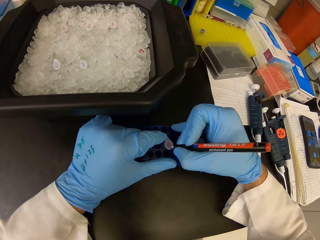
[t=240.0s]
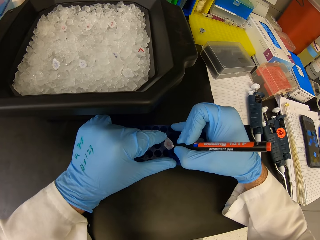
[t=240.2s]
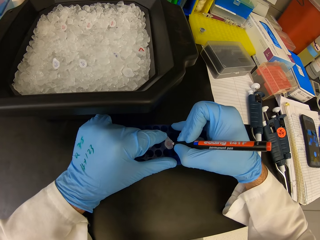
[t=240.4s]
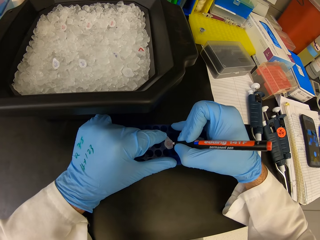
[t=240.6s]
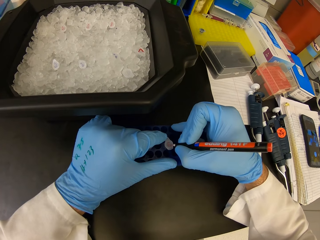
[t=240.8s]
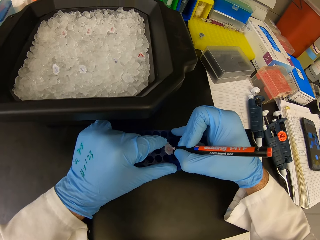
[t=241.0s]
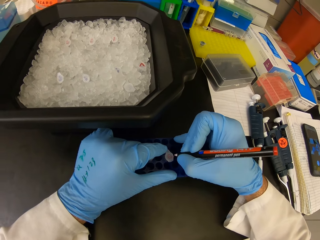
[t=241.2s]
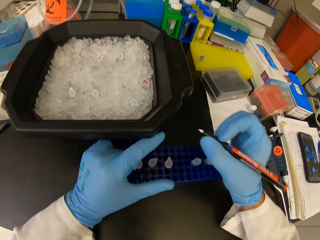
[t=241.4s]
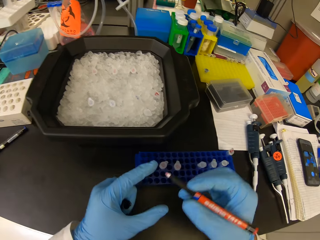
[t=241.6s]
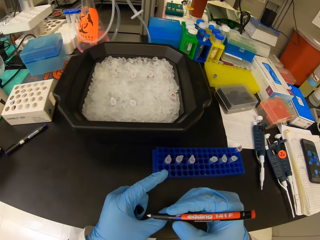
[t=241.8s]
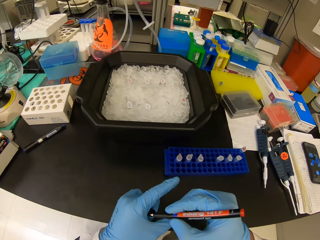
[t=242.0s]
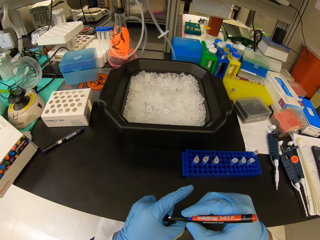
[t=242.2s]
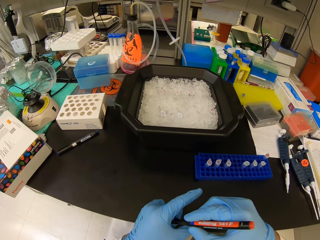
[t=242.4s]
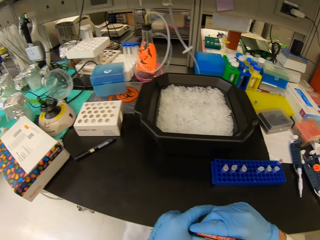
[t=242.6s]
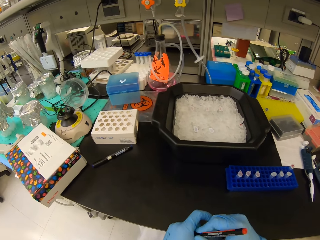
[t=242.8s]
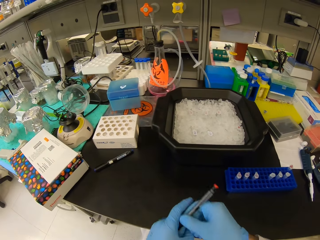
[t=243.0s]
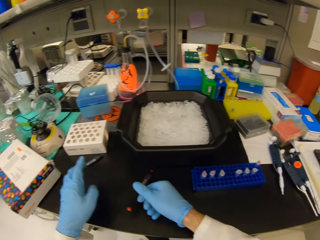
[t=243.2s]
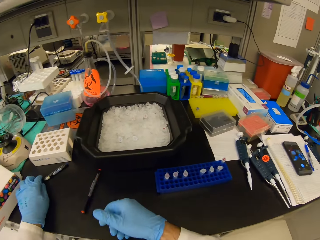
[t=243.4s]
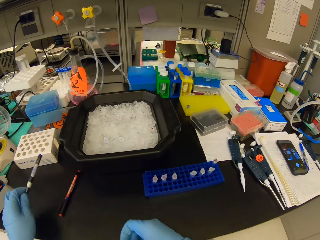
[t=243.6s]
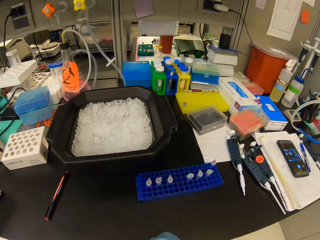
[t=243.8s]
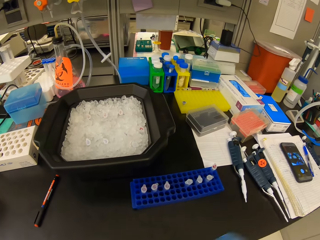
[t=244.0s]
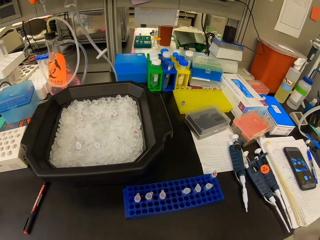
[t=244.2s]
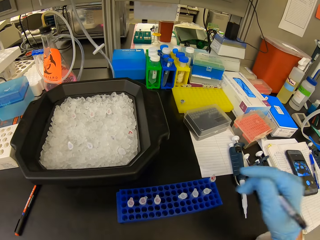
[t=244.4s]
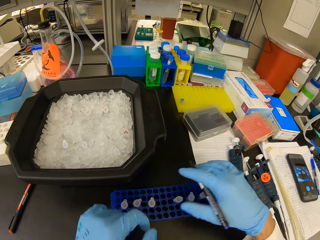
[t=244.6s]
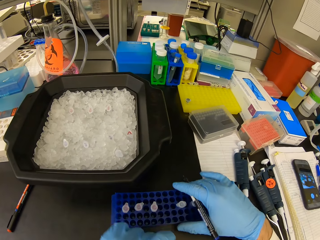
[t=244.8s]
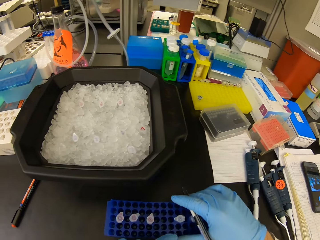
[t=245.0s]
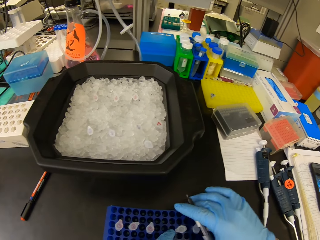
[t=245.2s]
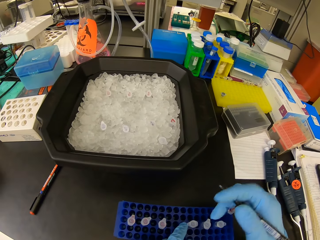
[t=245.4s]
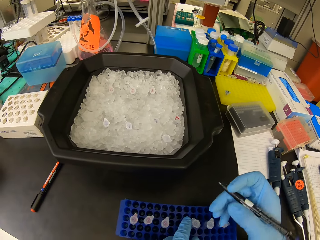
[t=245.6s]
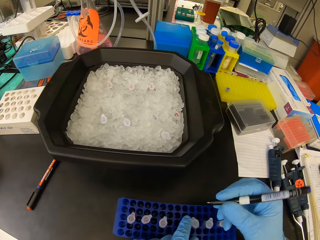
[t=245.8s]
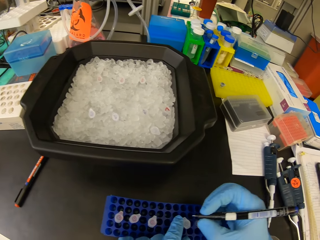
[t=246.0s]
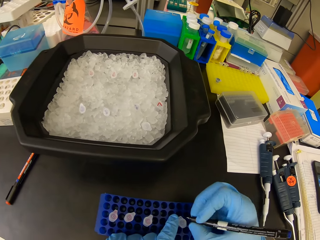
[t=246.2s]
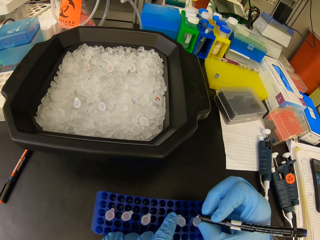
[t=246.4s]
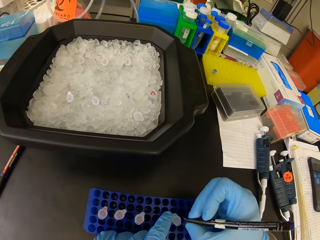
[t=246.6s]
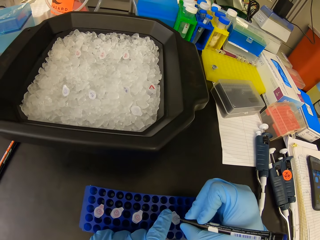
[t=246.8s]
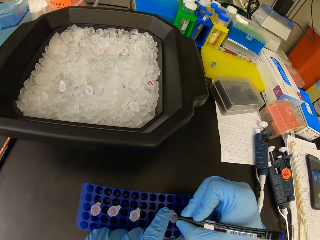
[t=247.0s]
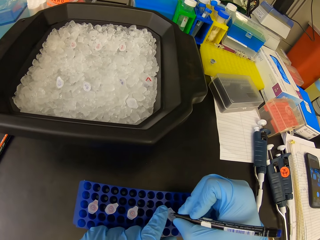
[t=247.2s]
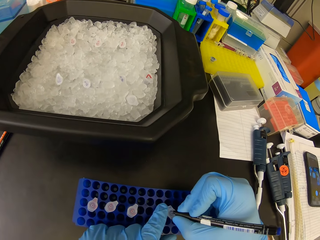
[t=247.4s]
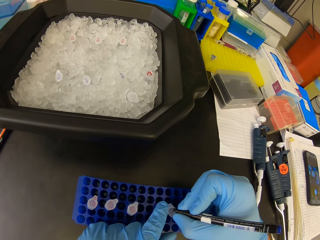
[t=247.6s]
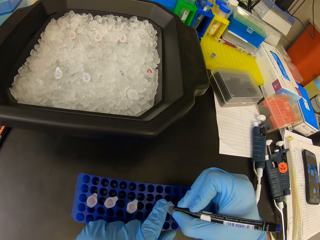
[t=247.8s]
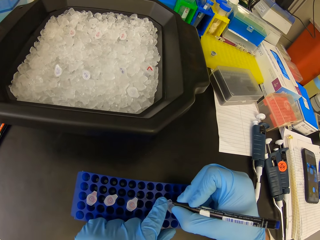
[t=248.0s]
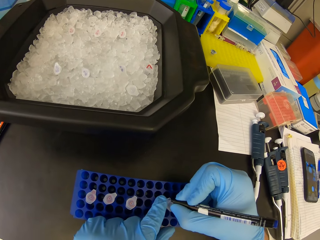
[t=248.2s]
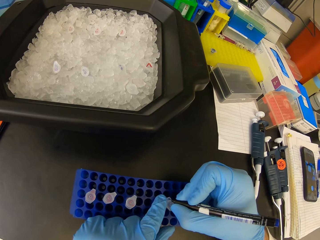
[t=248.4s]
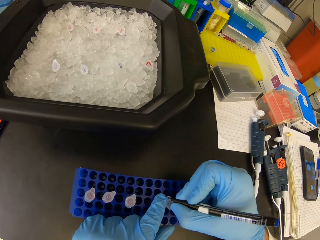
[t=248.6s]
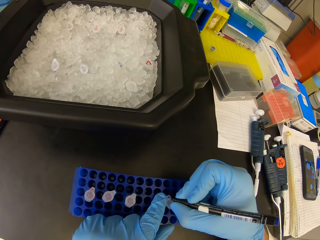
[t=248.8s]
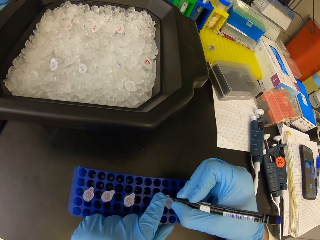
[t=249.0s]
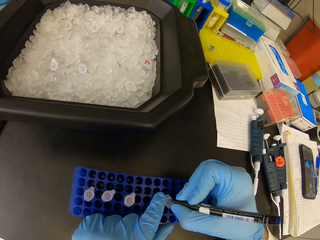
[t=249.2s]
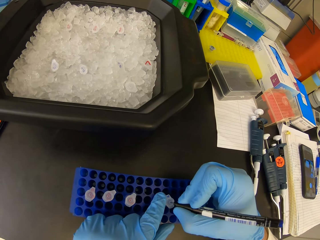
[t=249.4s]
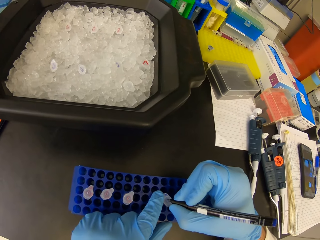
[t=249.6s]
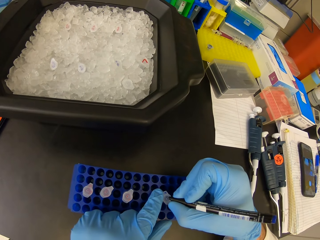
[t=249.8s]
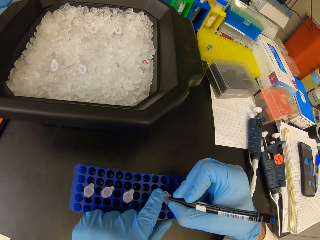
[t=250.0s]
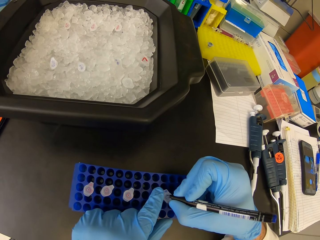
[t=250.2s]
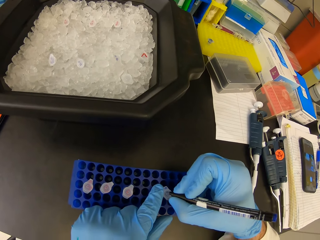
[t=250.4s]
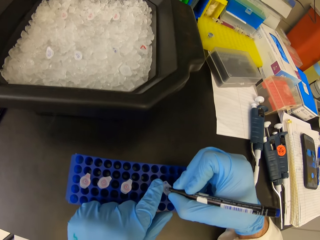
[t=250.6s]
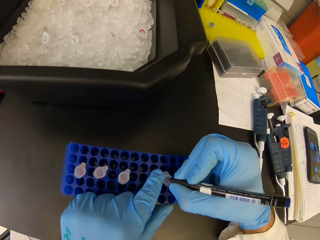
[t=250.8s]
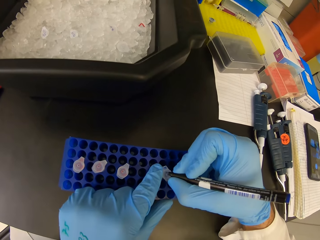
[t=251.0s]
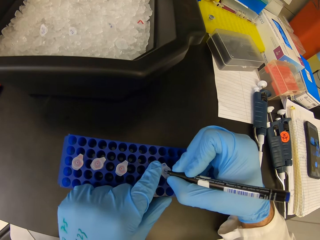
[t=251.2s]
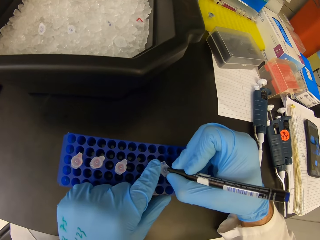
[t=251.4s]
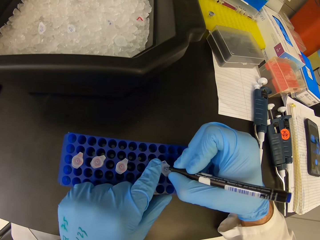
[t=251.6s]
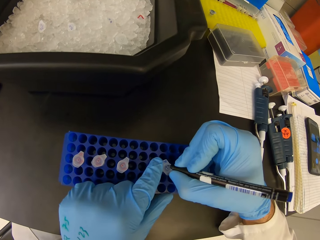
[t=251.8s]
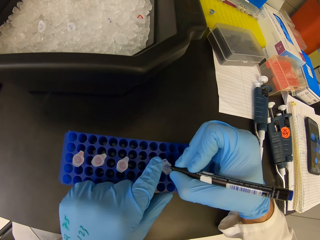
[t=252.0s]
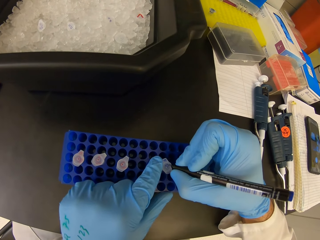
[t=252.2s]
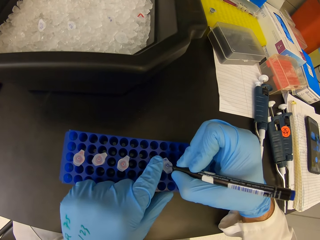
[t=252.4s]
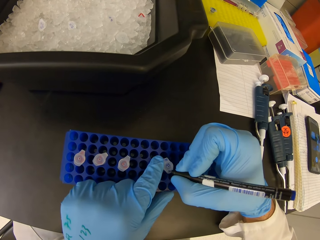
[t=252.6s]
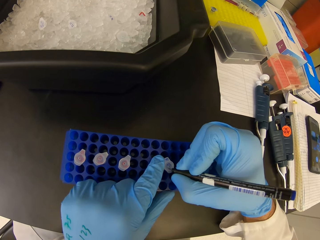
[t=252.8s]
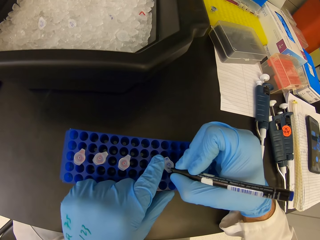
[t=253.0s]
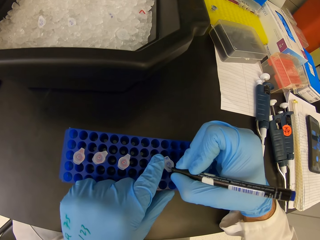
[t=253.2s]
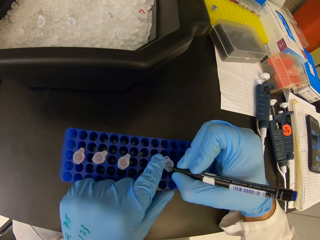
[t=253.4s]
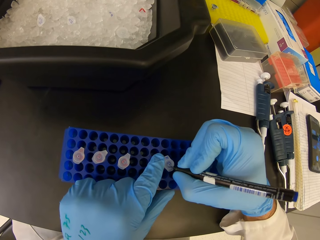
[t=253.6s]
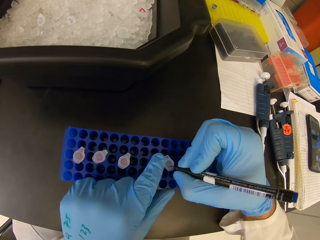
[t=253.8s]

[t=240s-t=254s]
The camera wearer puts a cap on the pen. They put the mark pen on the table. They pick up another mark pen on the table. They drag the rack closer. They write on top of the Eppendorf microcentrifuge tube.

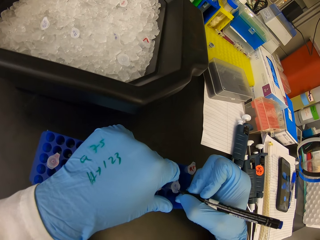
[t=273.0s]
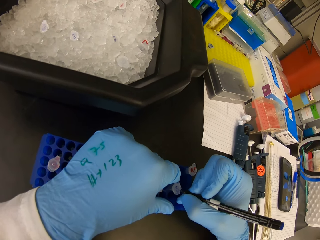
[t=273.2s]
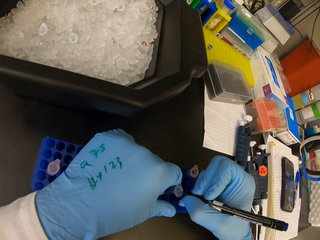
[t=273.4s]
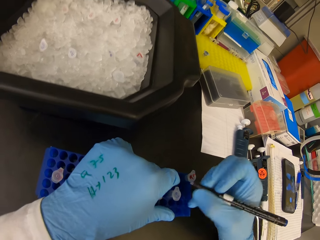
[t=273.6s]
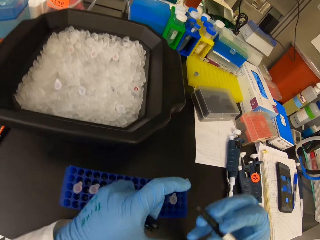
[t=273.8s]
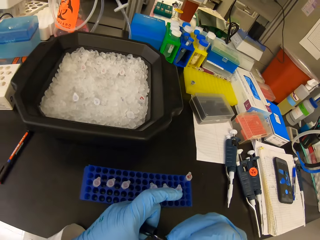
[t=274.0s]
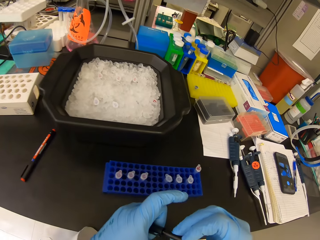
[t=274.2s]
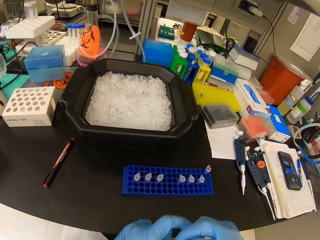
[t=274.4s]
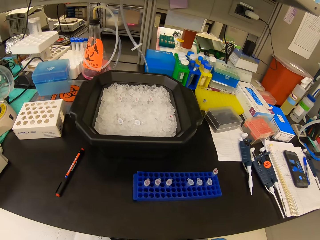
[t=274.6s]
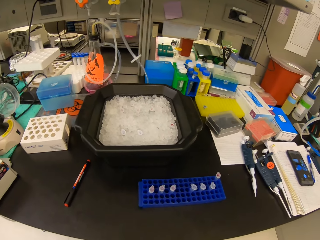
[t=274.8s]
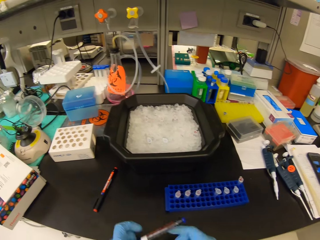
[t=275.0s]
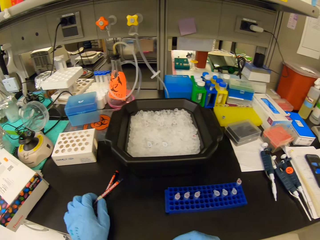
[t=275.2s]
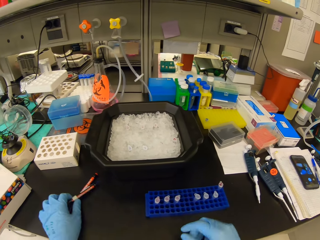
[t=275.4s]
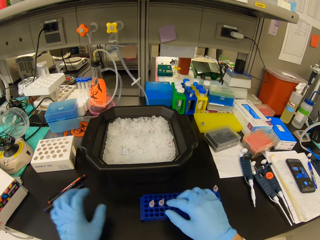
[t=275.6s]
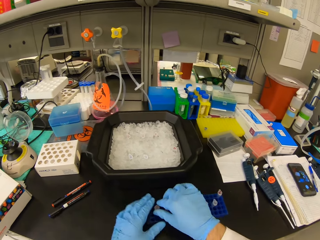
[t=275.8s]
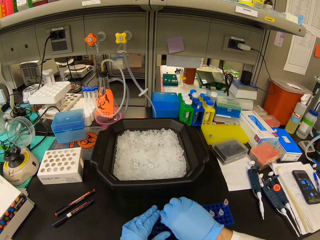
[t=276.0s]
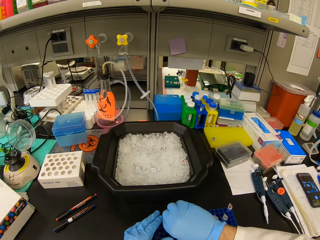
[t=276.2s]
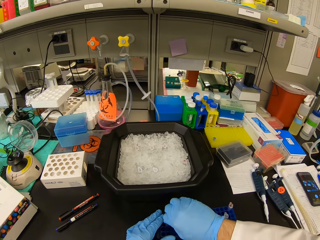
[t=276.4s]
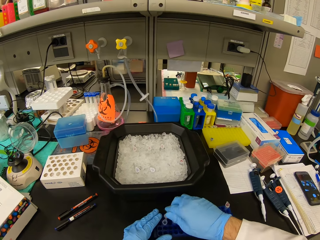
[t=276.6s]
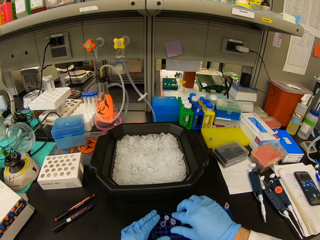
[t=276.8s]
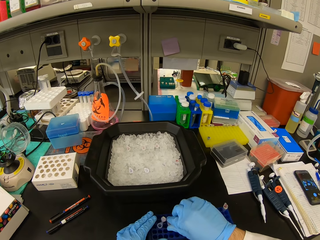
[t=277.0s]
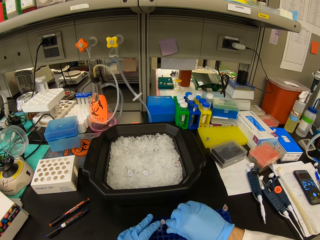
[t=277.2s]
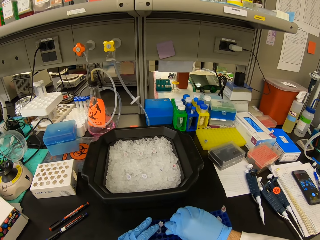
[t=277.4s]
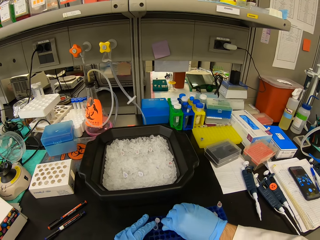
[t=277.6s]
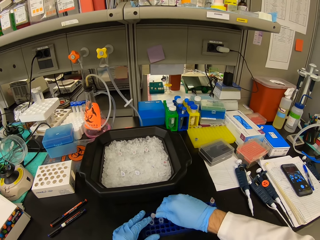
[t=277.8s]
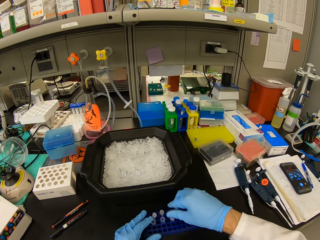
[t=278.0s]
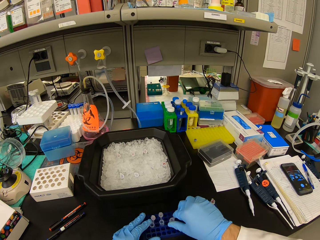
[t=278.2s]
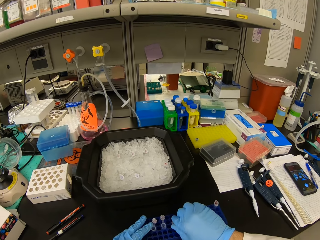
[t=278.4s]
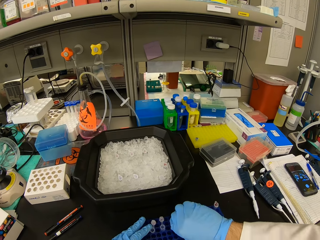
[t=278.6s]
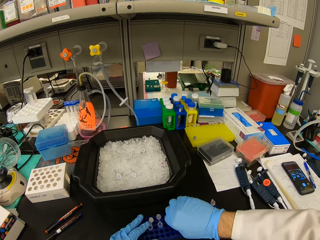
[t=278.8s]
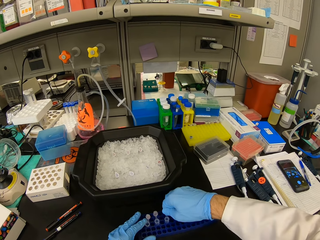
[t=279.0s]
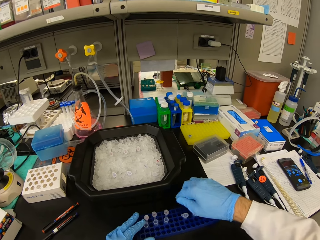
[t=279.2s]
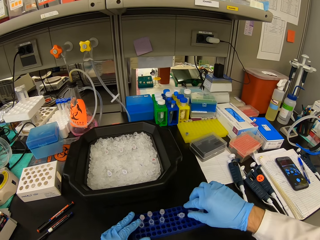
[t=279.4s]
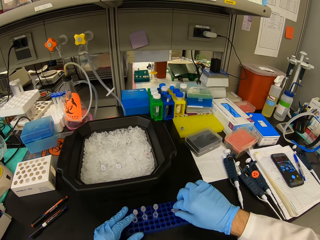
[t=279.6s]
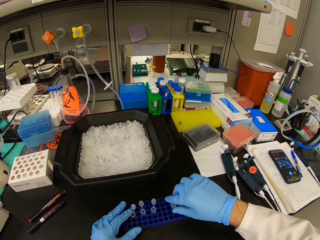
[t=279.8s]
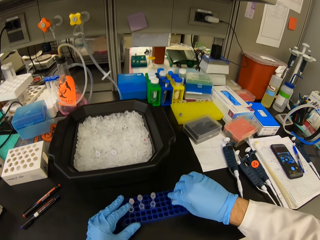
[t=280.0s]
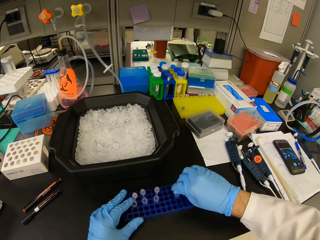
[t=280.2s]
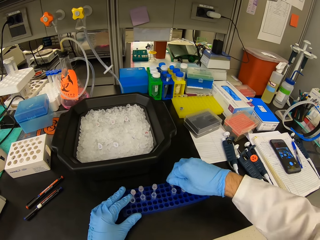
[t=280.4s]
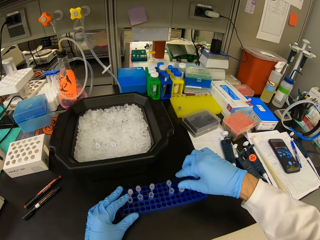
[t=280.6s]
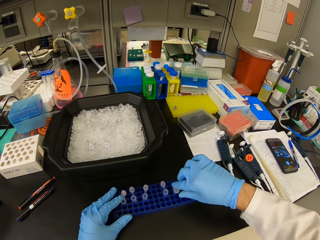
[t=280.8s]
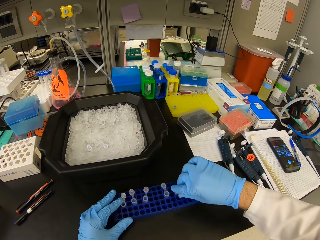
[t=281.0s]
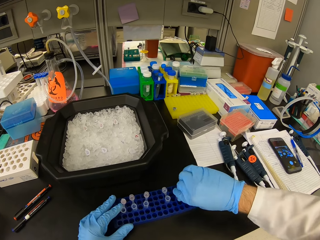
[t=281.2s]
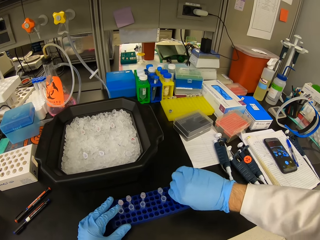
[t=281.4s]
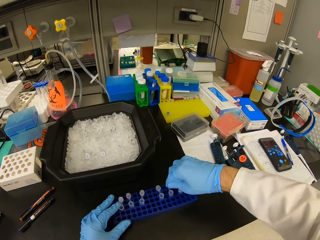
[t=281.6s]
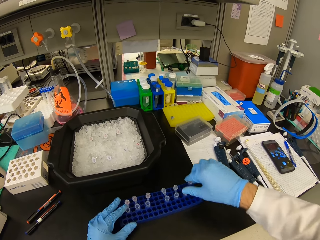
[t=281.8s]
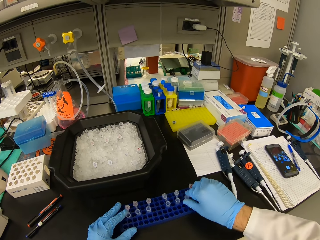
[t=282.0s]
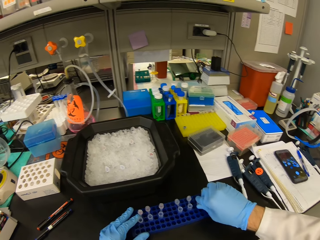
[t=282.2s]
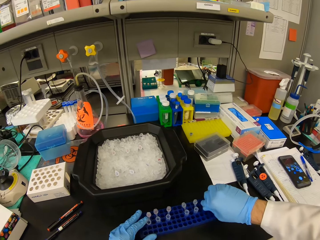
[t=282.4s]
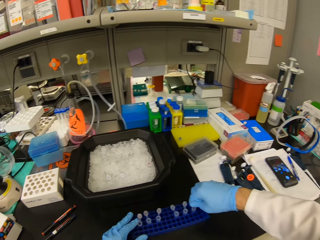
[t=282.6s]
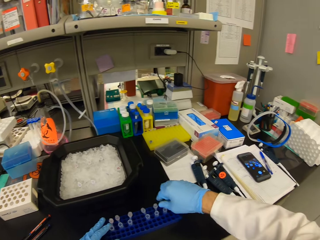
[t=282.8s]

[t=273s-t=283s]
The camera wearer puts a cap on the pen. They put the mark pen on the table. They open the Eppendorf microcentrifuge tubes in the rack.
